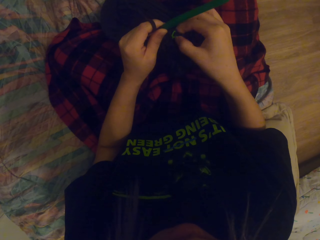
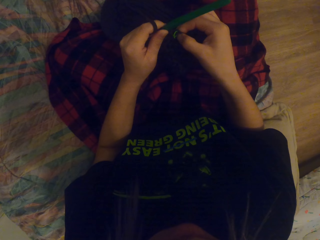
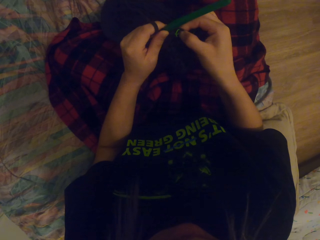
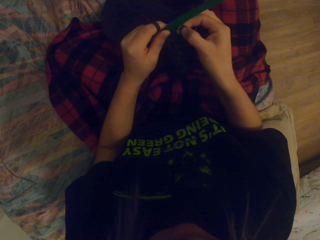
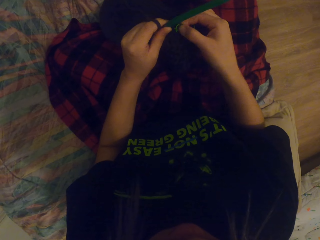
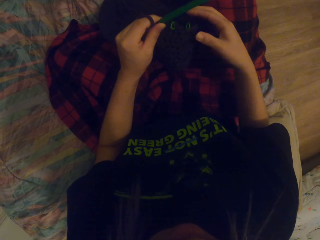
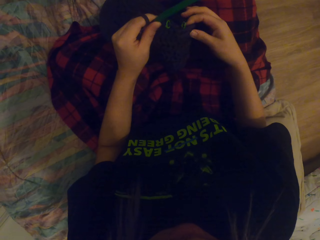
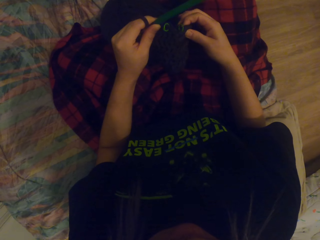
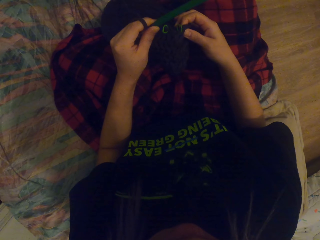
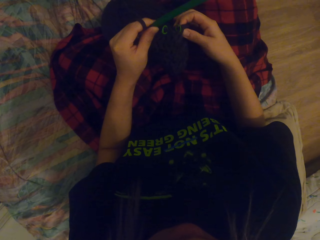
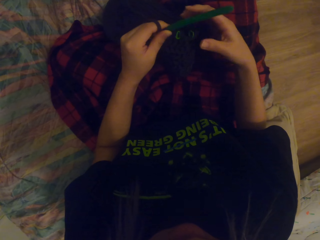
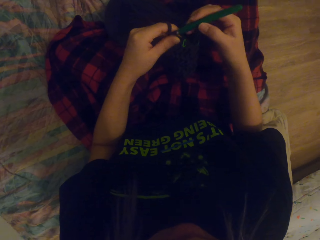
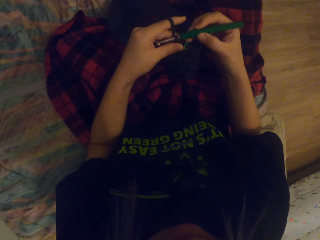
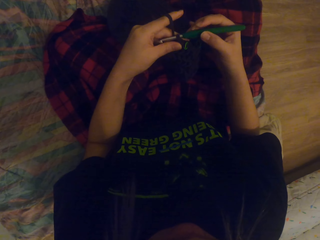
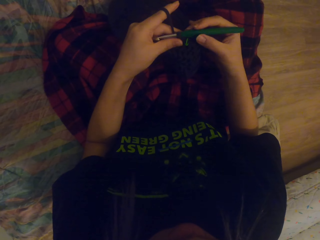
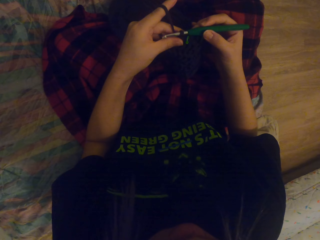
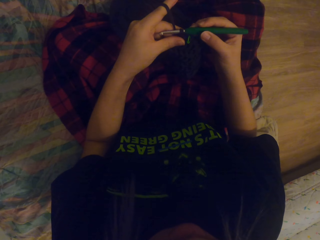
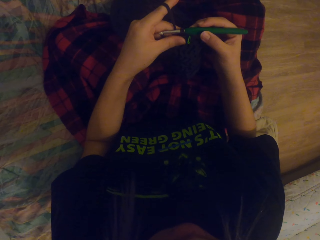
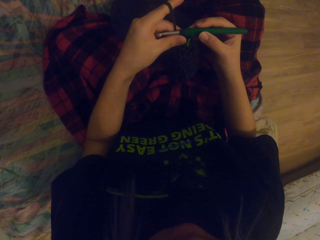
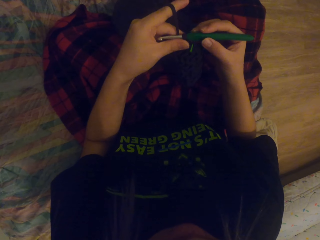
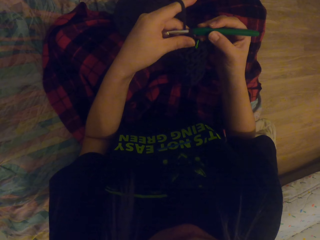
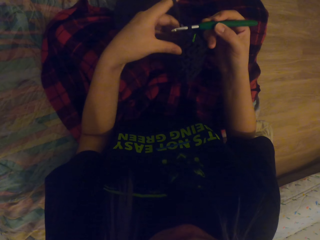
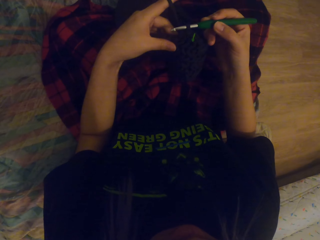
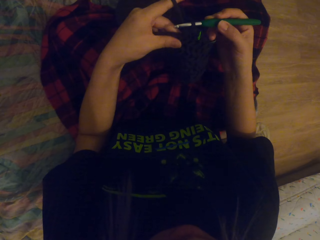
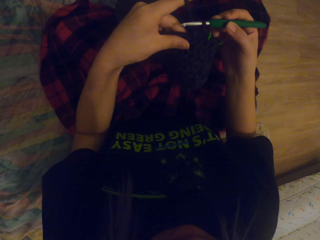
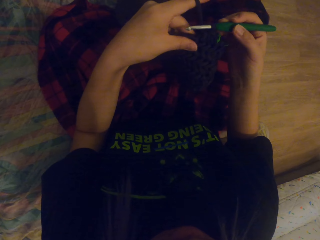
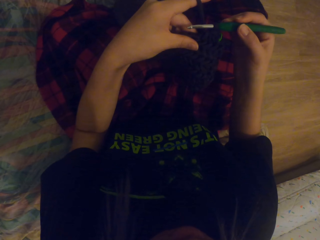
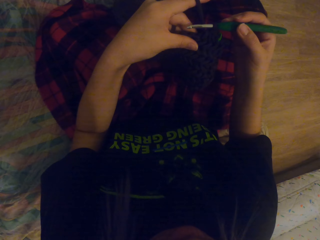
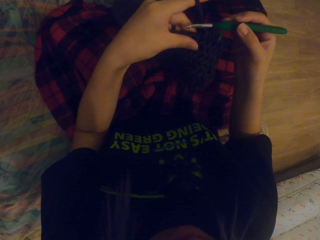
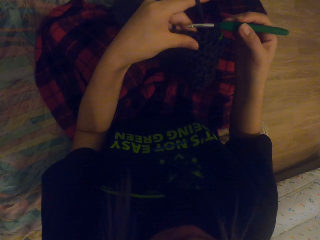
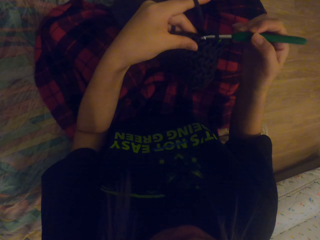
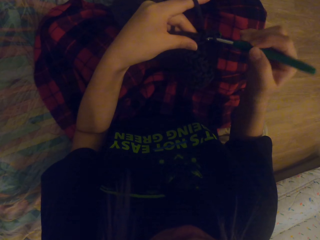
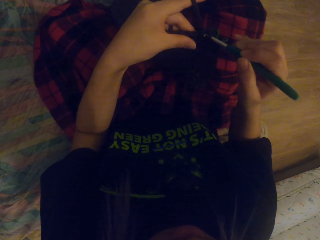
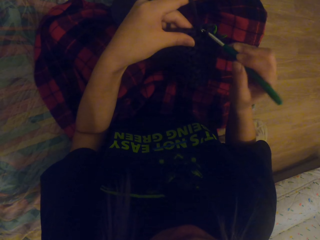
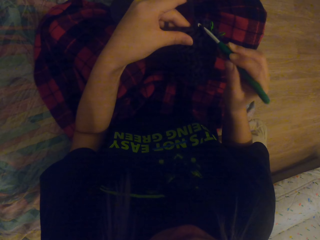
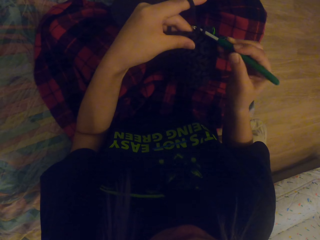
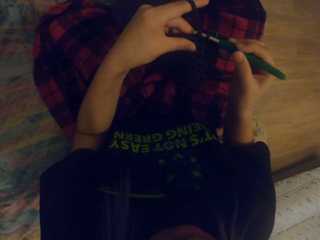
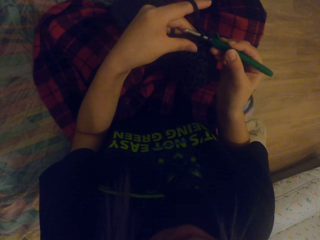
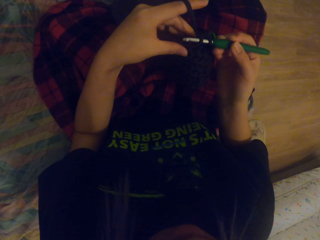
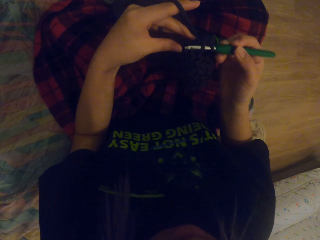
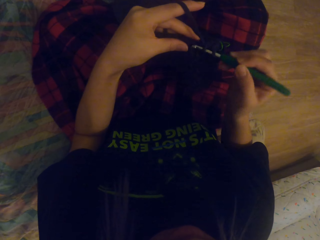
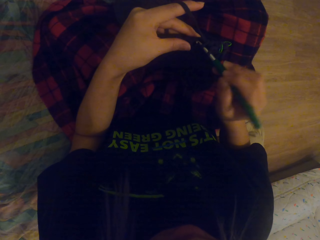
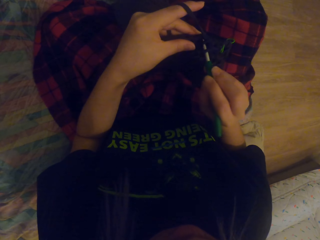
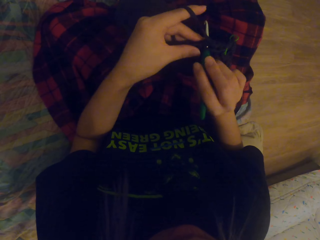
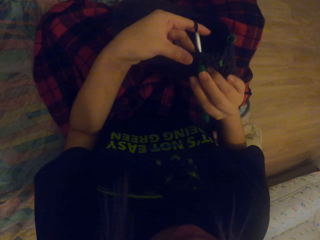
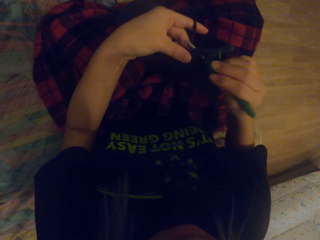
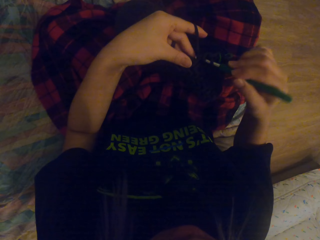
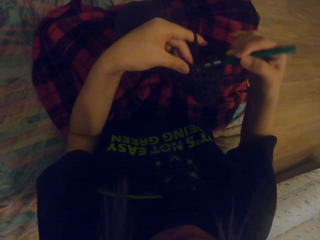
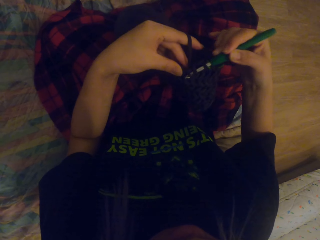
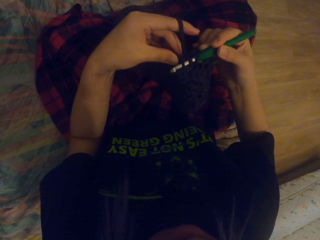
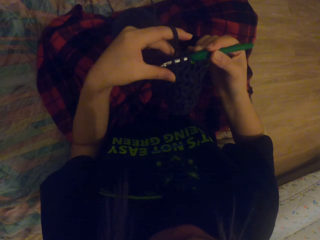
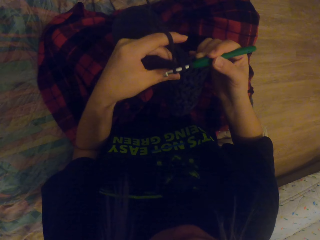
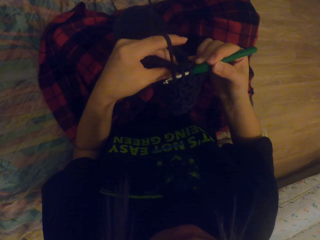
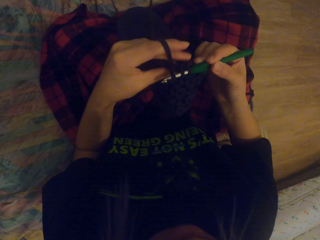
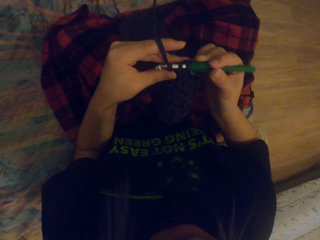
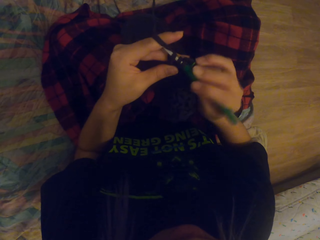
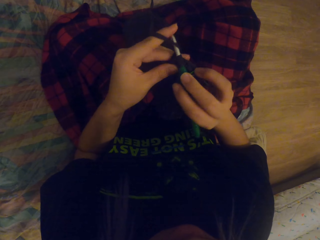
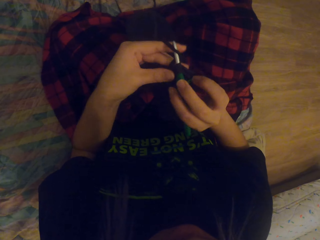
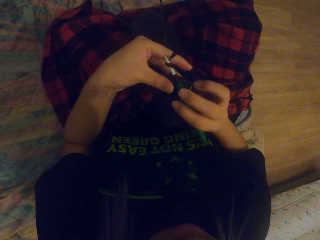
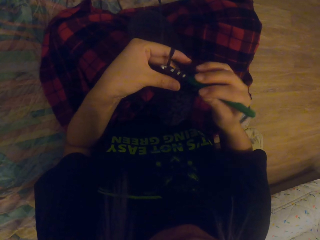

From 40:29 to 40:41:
The camera wearer presses the bag. They hold the crochet hook. They crochet the thread in. They crochet the yarn or thread out with the crochet hook.

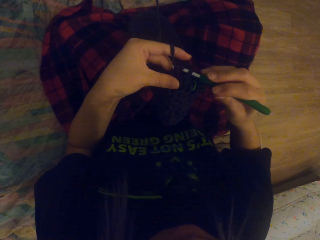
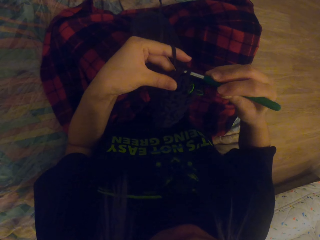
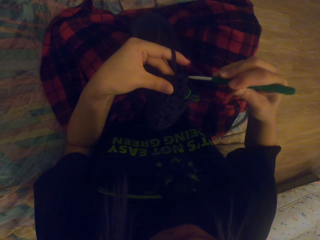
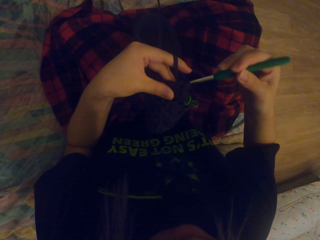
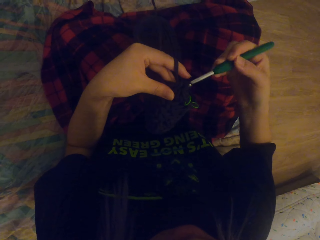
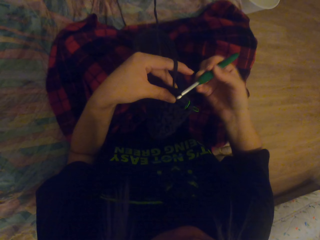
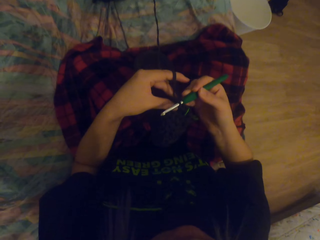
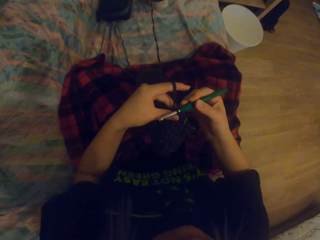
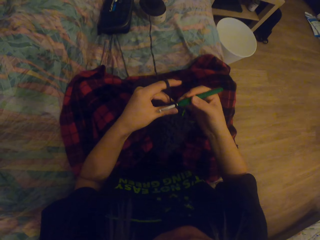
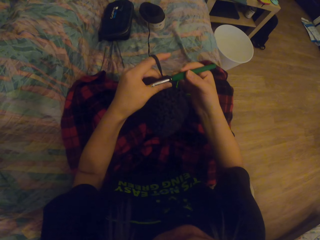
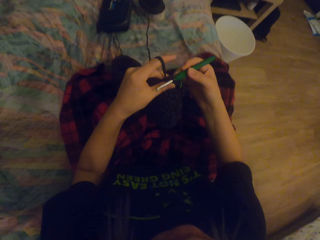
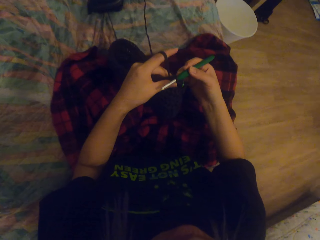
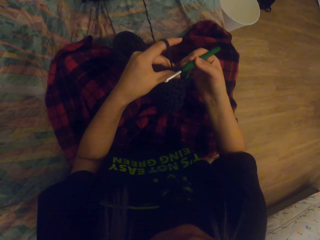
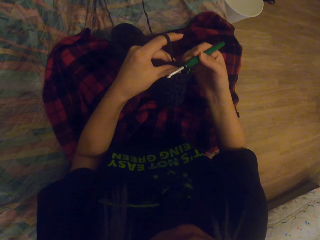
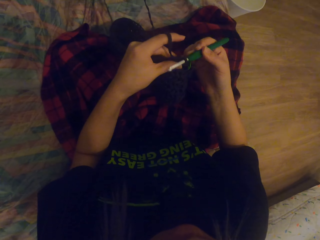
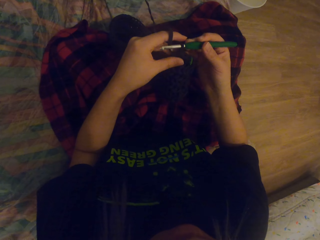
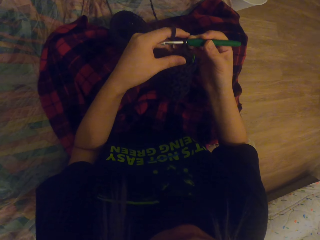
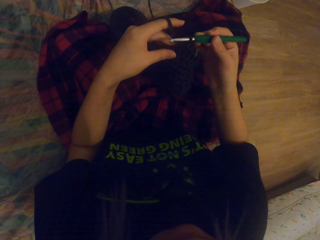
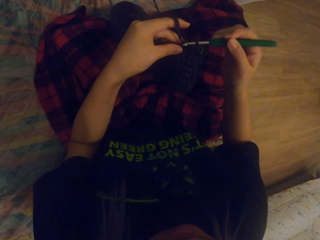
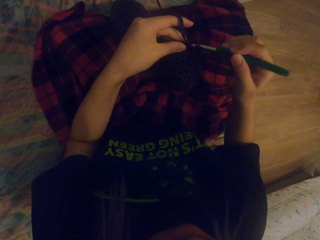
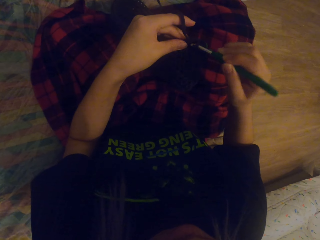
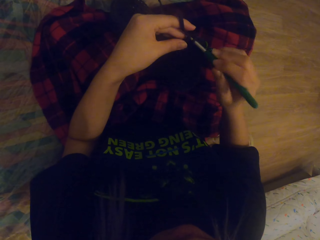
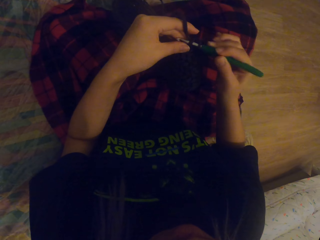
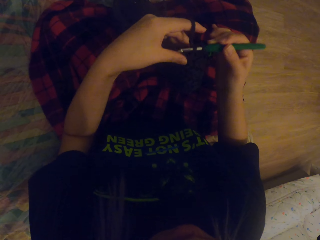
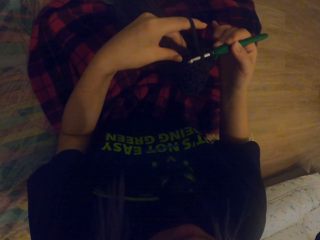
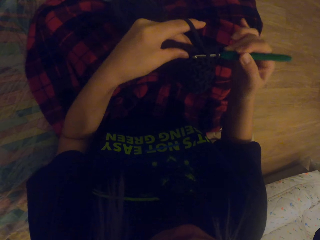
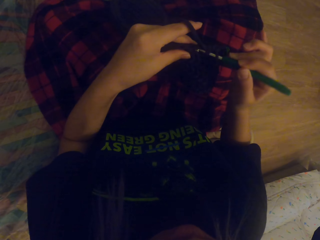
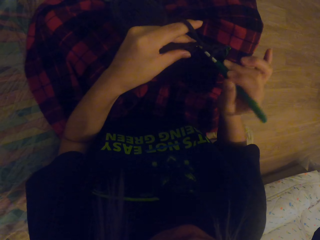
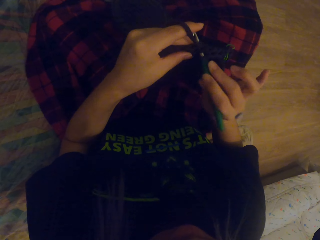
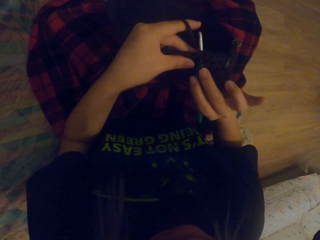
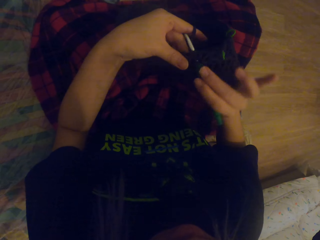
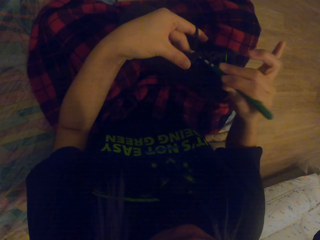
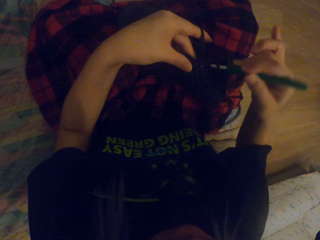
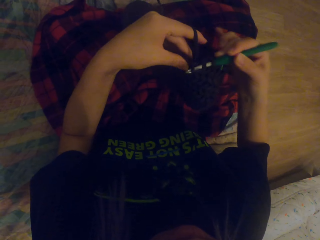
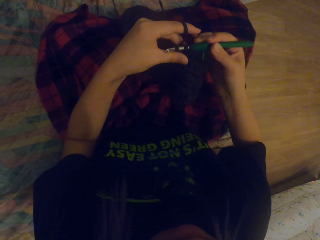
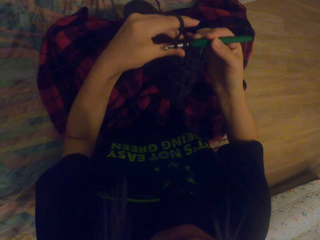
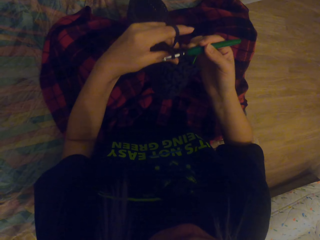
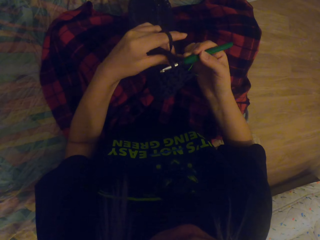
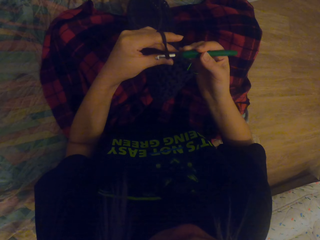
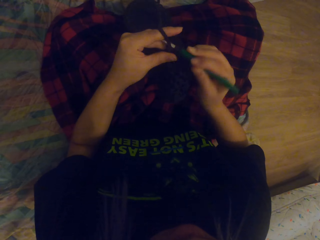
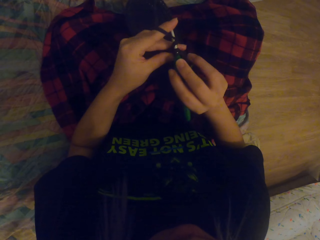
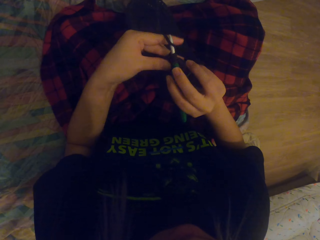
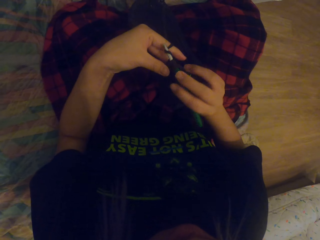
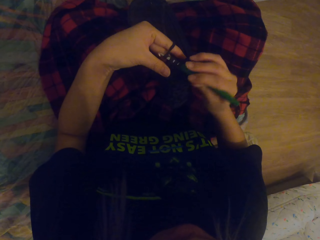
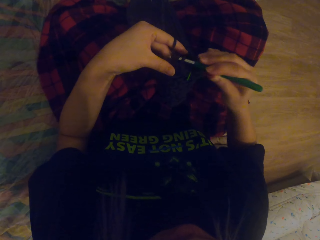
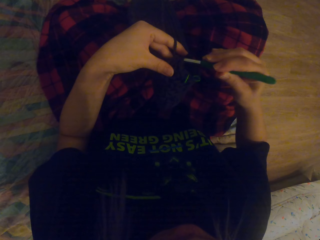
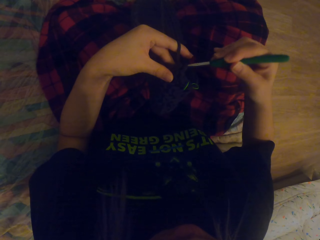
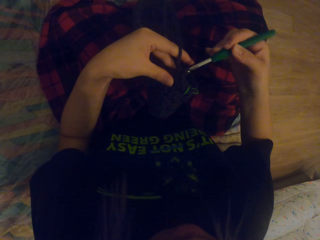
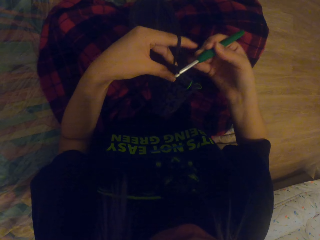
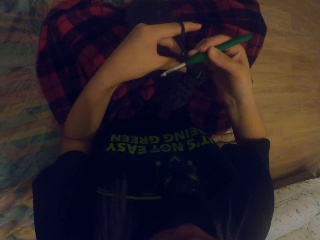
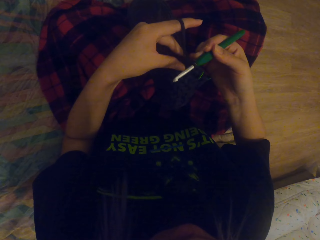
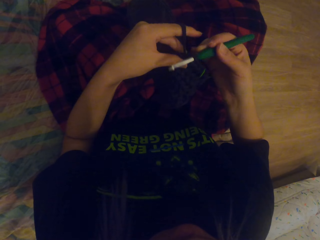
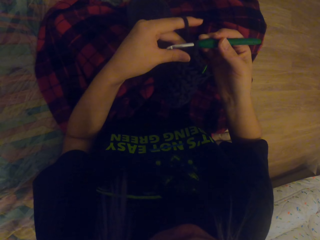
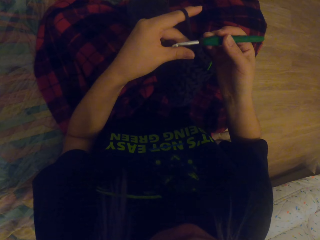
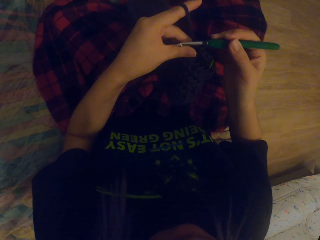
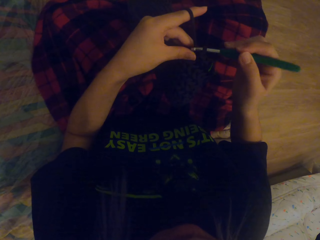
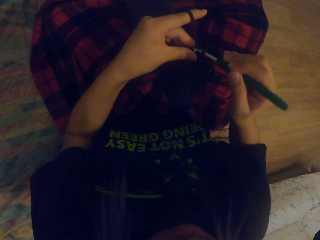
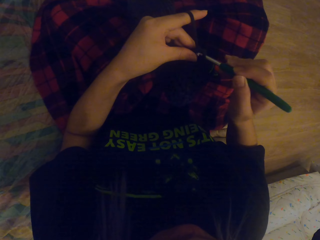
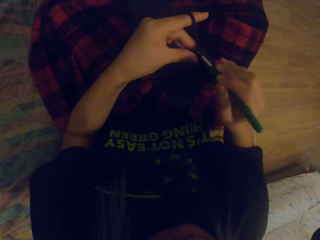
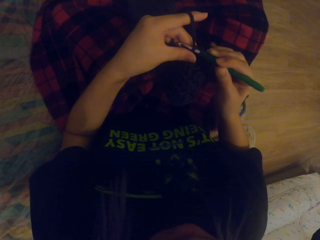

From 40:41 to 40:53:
The camera wearer crochets the thread in and crochets the thread out. They lift up the bag. They pull out the thread.
